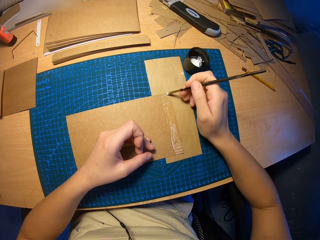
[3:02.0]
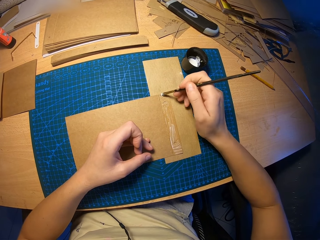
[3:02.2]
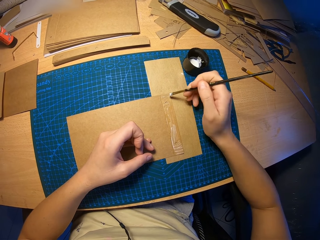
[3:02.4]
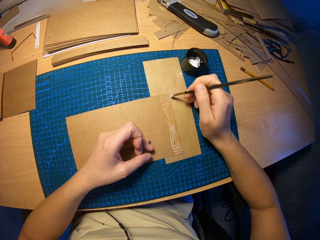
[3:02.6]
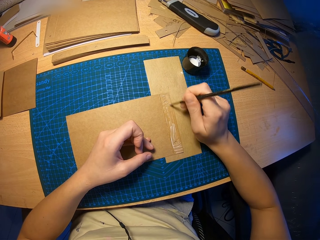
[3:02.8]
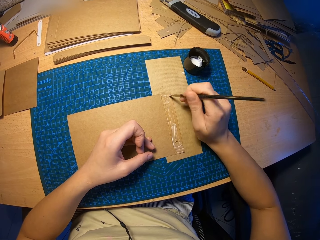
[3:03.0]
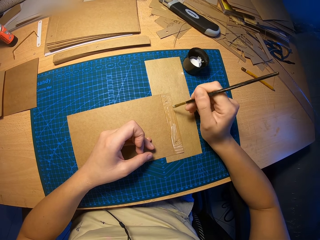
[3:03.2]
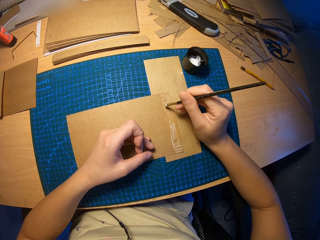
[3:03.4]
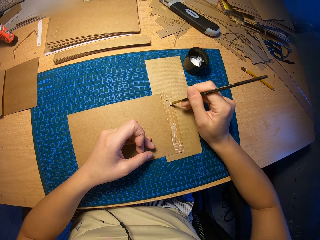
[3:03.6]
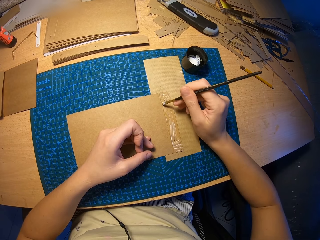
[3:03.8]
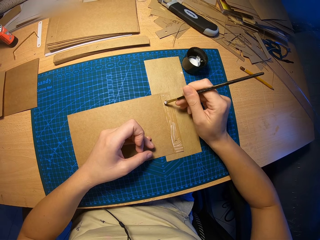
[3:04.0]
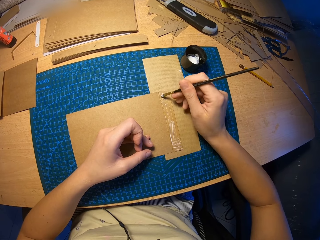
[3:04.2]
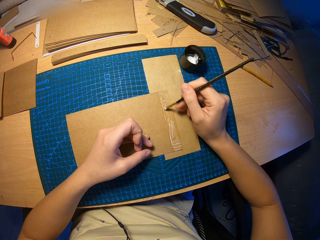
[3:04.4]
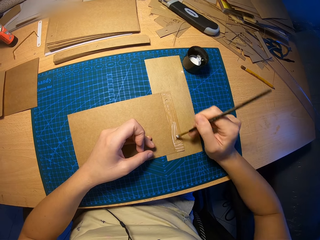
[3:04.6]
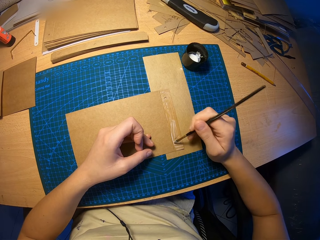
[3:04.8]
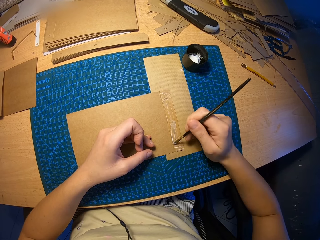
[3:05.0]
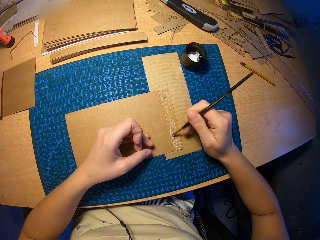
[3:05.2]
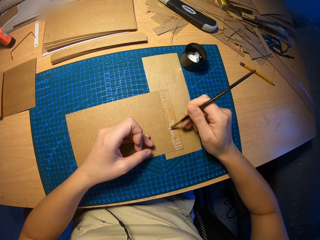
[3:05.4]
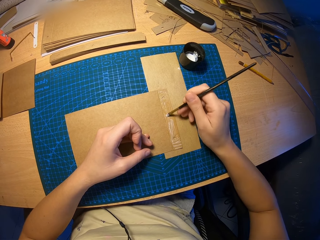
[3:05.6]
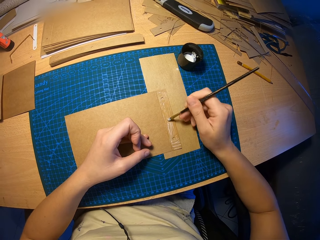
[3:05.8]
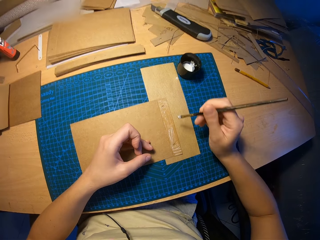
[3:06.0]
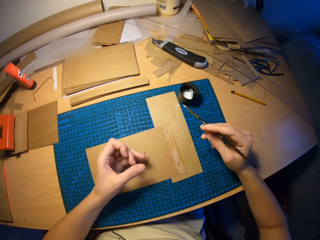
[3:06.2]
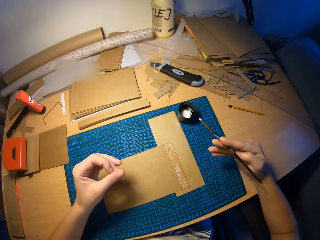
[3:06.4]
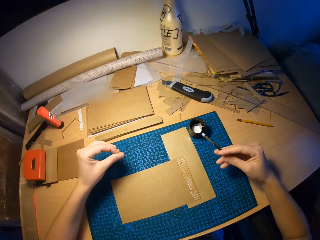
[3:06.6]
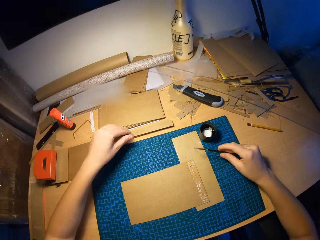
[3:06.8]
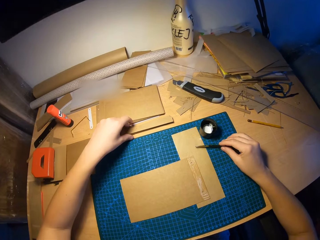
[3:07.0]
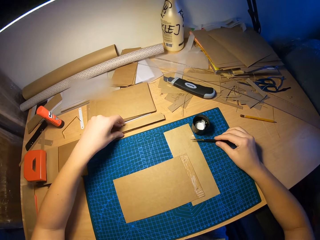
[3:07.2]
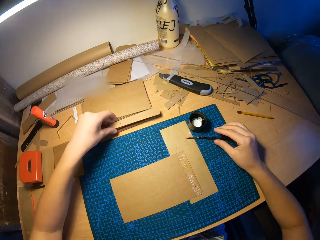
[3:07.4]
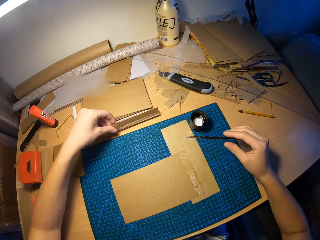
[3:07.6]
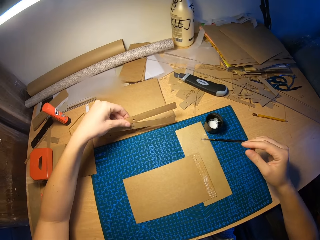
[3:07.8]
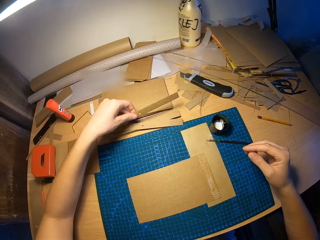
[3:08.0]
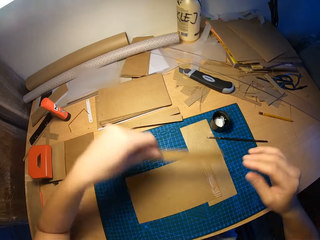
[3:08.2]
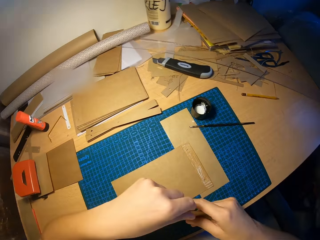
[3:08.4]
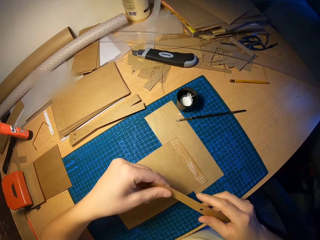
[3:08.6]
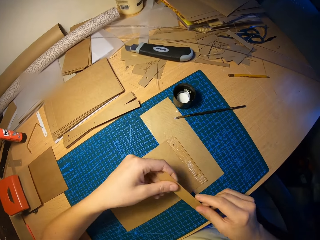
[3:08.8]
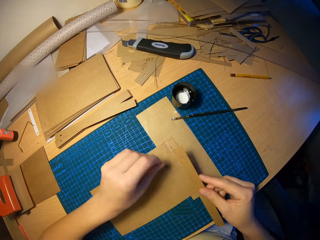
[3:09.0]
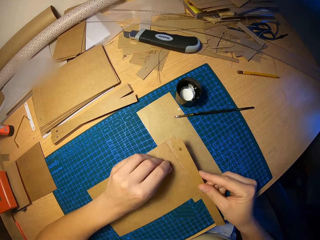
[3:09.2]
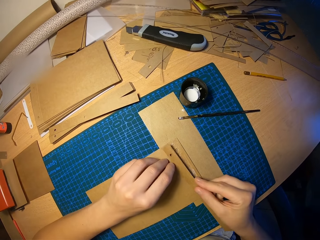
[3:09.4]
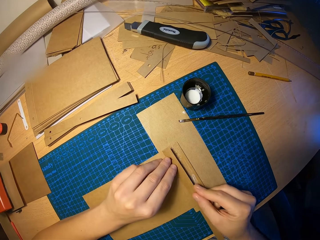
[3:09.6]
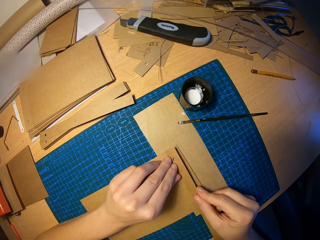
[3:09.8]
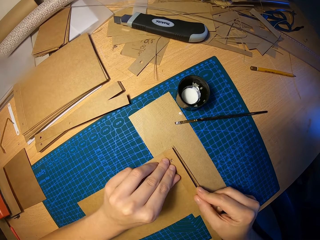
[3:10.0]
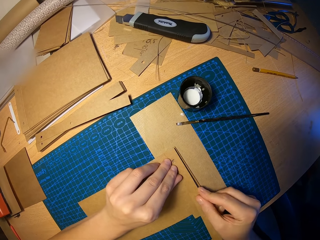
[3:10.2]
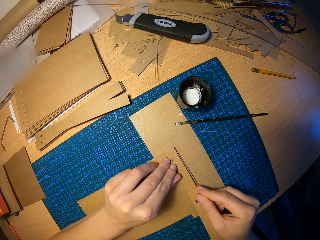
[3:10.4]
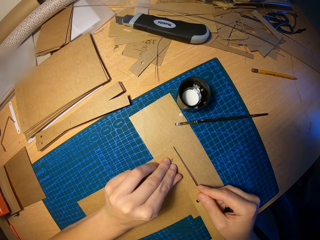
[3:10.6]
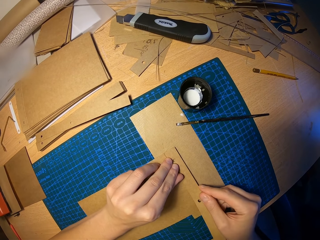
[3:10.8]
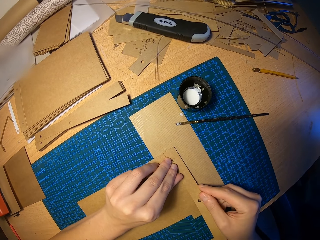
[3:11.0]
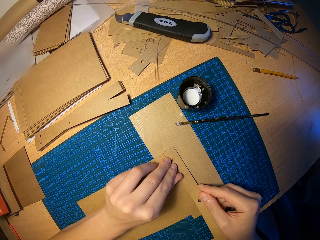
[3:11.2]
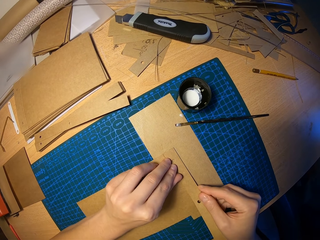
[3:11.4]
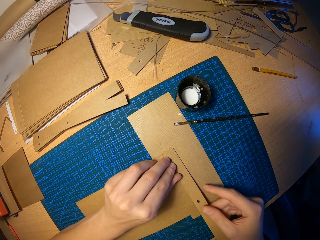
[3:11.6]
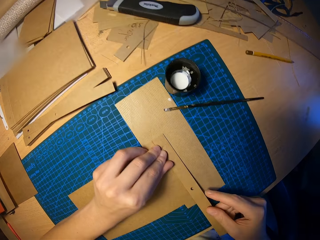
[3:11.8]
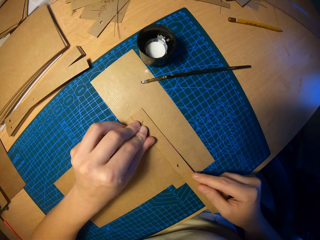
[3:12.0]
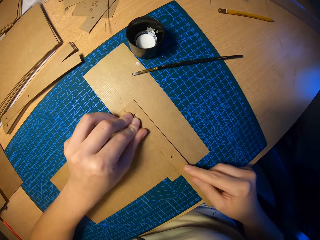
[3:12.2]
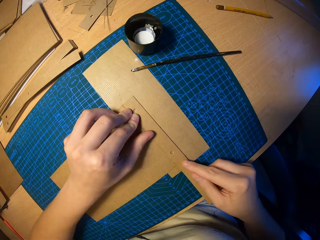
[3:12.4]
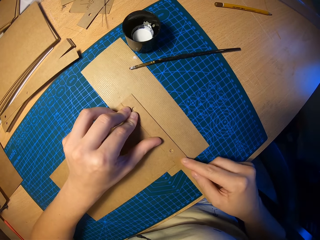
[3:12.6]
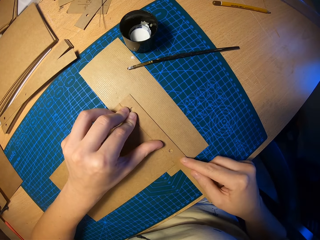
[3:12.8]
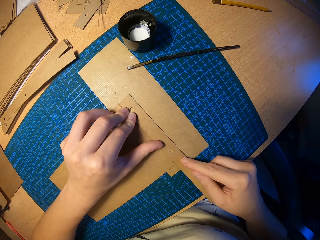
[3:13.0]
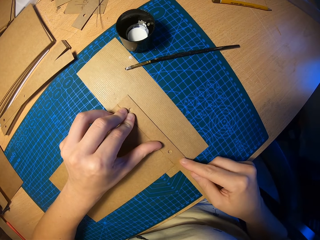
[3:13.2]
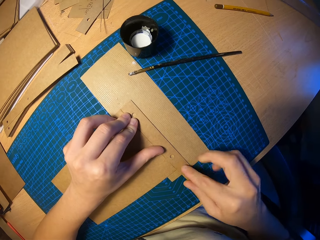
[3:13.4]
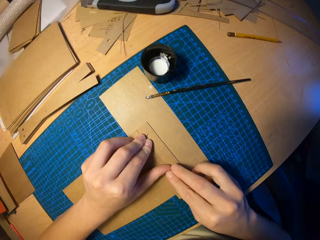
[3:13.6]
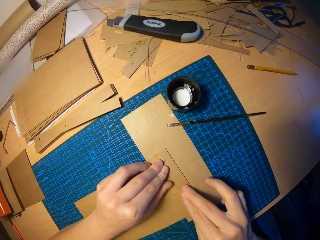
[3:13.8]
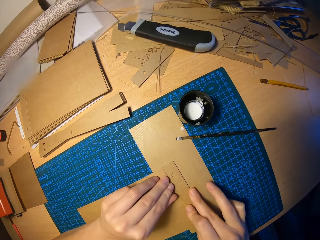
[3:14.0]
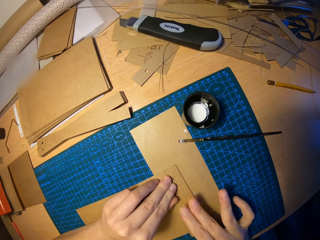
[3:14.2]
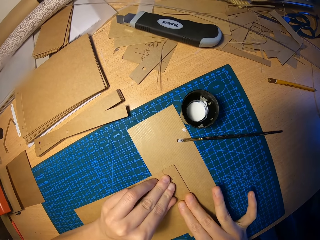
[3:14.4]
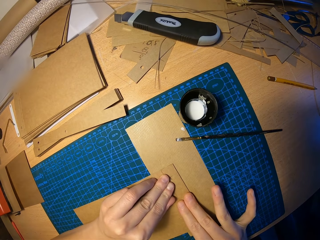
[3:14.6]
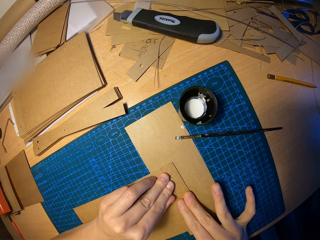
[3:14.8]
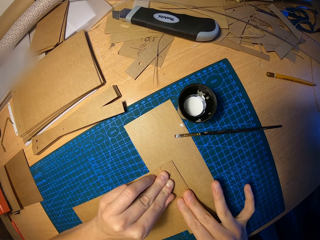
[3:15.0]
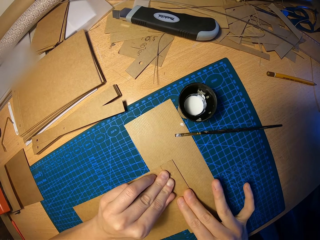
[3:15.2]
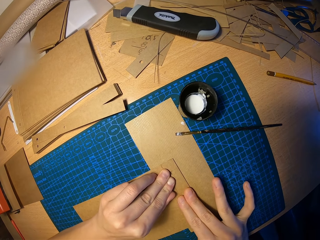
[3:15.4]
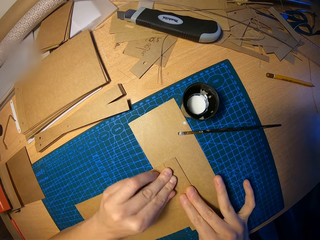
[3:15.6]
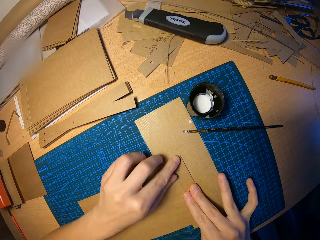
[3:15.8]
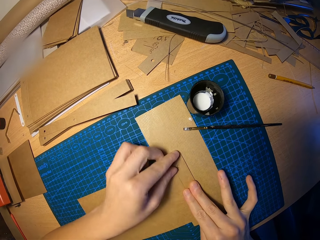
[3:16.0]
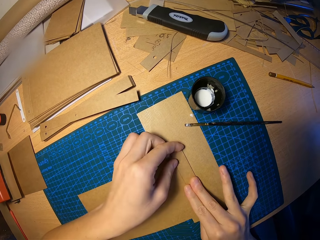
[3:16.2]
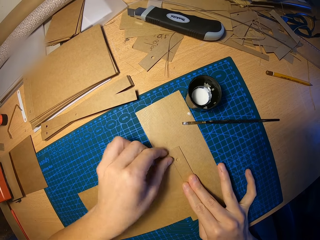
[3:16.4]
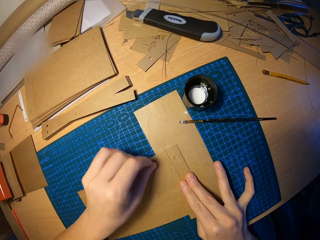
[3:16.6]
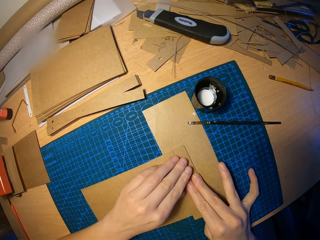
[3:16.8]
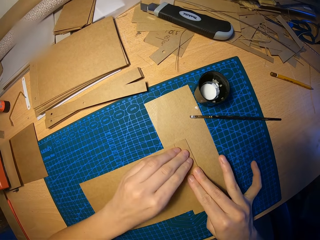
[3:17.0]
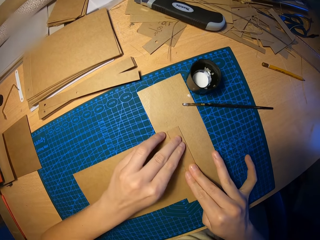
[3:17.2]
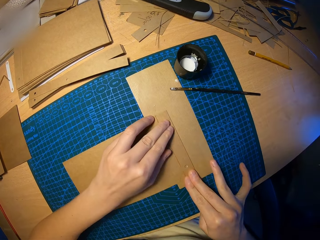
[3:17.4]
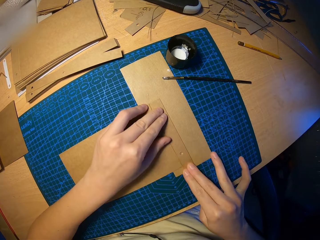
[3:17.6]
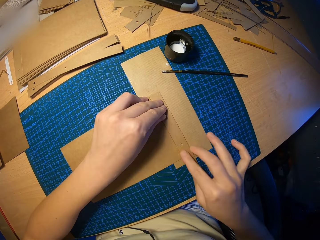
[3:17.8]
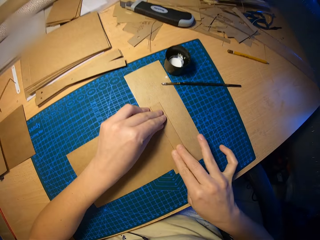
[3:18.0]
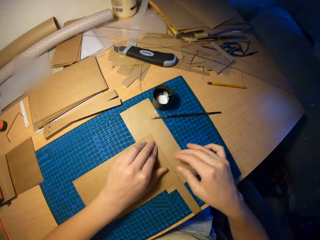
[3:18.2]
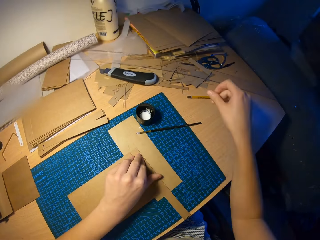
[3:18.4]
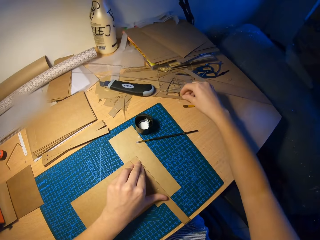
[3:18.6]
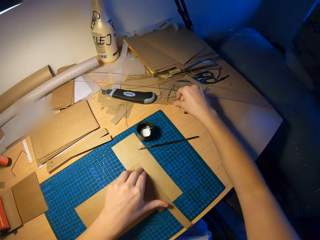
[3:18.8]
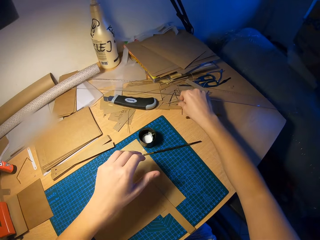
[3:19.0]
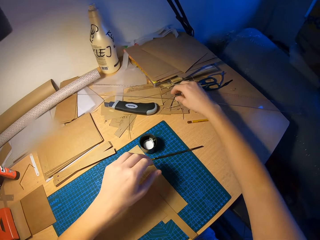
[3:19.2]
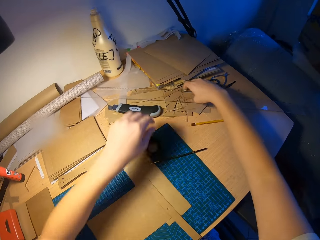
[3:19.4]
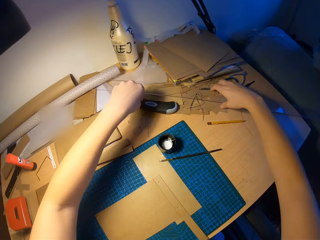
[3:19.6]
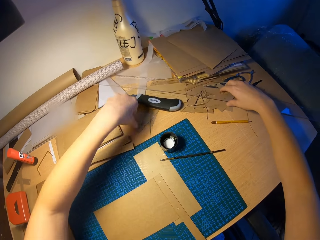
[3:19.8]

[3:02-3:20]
The camera wearer turns the brush in the right hand. He drops the brush in his right hand on the table. He picks up a small craft paper or piece of paper in the pile of small craft papers on the table with his left hand. He holds the piece of paper in both hands. He attaches the small craft paper on the craft paper on the table with both hands. He presses on the attached craft papers on the table with both hands. He flattens the piece of paper on the other one. He touches the papers on the table.

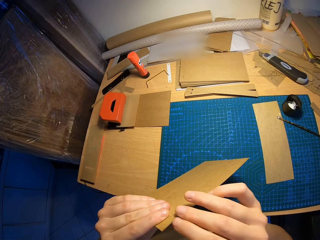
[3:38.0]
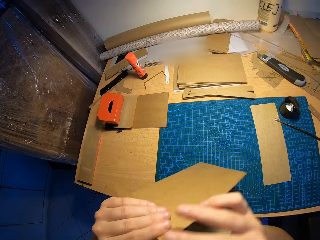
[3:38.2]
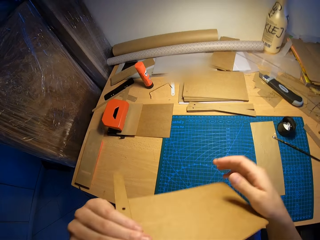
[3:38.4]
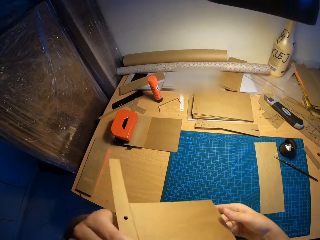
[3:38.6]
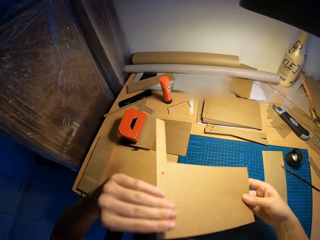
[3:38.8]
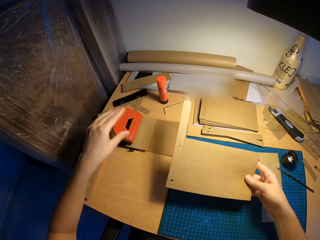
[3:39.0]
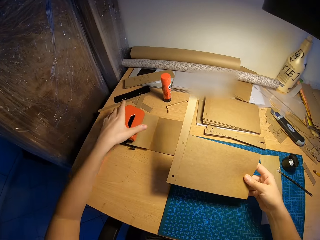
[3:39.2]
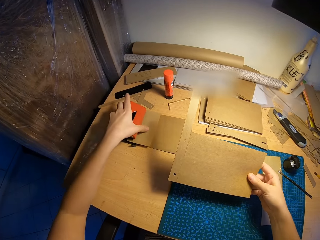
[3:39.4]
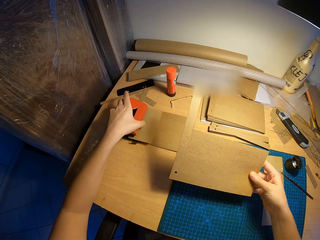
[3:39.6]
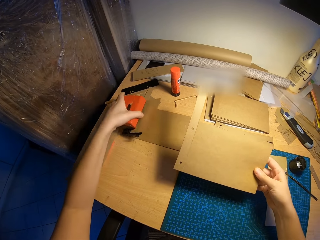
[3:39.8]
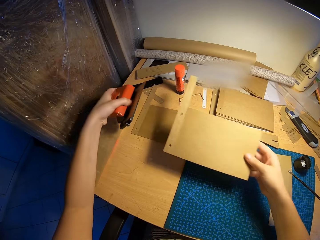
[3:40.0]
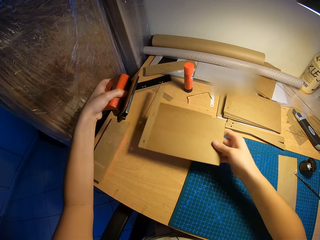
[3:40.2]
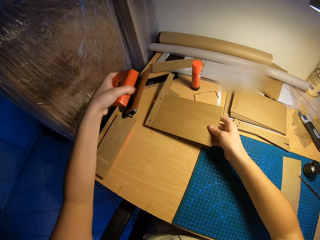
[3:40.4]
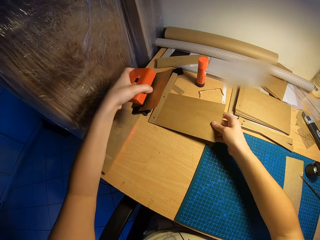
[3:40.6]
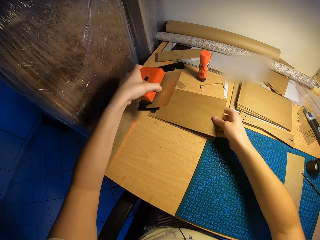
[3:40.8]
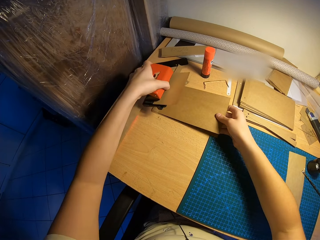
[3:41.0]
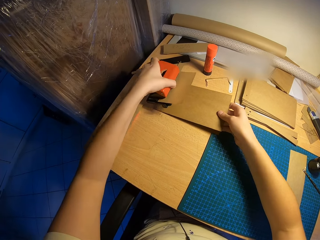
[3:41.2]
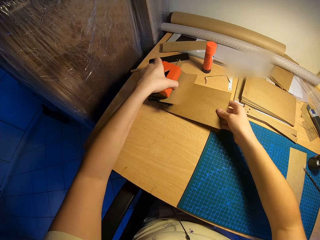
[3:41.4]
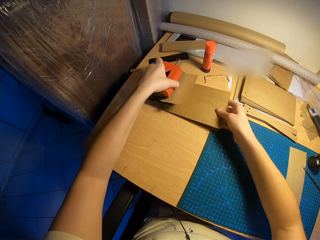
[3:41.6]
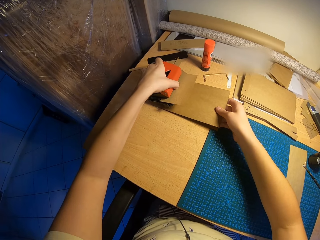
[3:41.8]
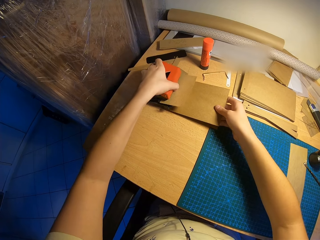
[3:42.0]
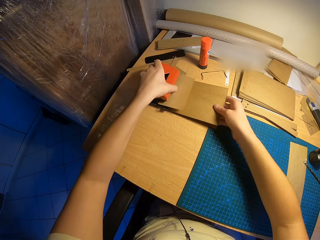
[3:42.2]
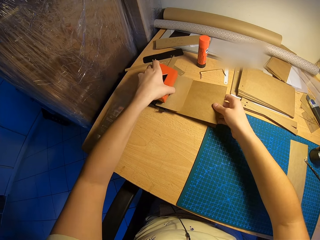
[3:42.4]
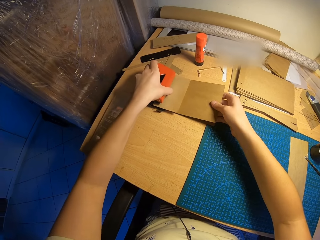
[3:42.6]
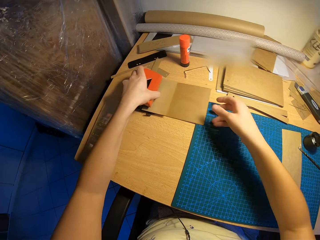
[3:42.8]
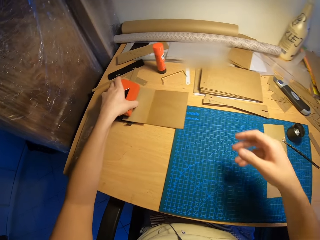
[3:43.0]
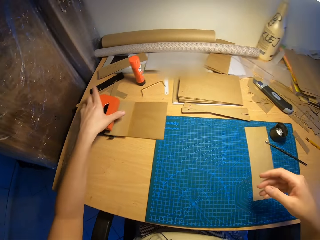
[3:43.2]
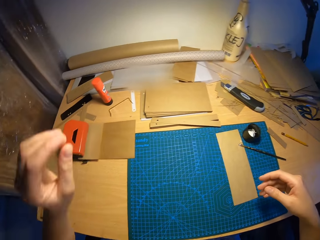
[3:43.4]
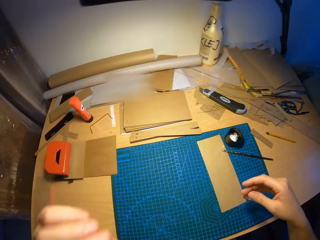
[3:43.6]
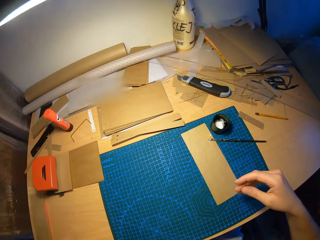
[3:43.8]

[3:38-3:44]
The camera wearer lifts the perforator on the attached craft paper on the table with his left hand. He places the attached craft paper in his right hand on the attached craft paper on the table. He places the perforator on the attached craft papers with his left hand.
